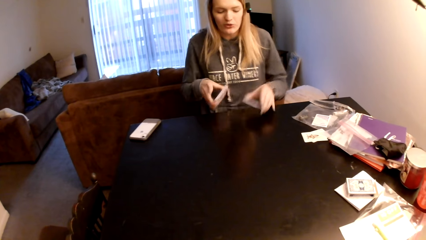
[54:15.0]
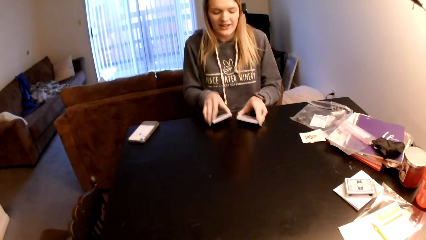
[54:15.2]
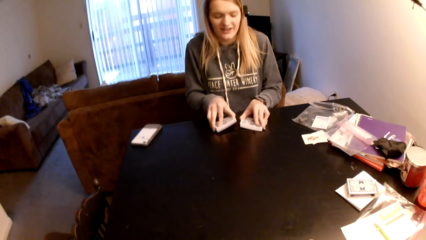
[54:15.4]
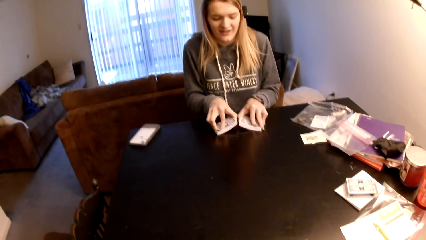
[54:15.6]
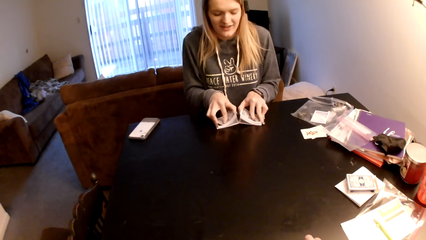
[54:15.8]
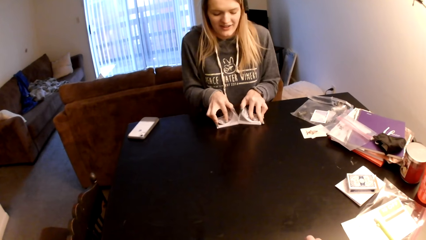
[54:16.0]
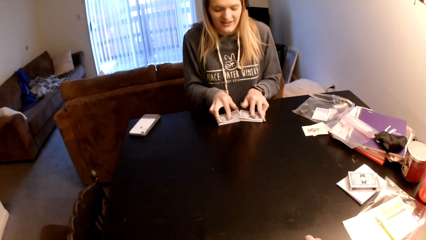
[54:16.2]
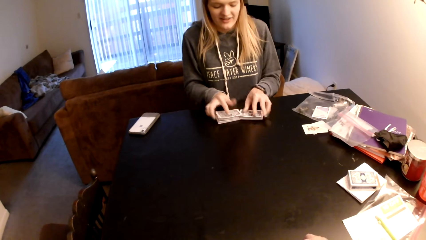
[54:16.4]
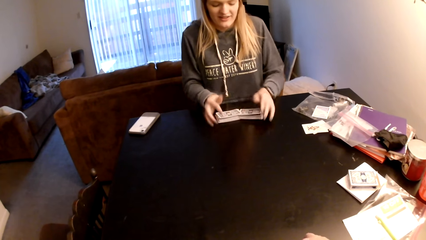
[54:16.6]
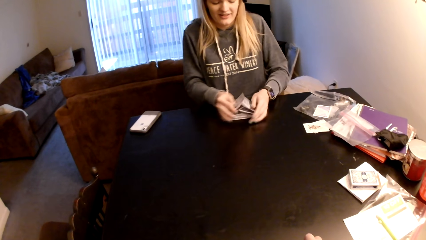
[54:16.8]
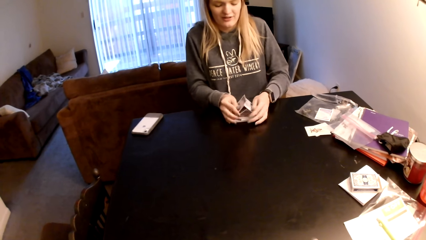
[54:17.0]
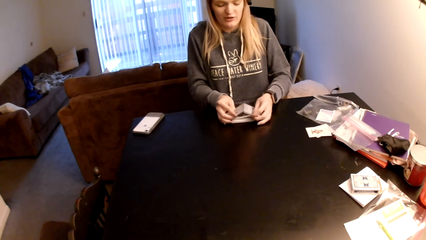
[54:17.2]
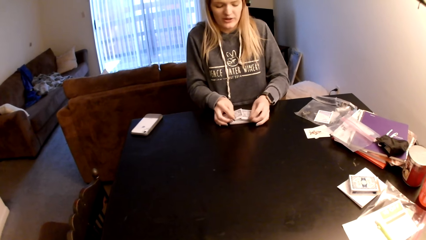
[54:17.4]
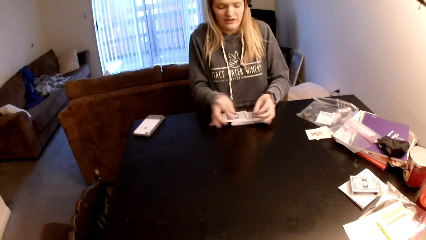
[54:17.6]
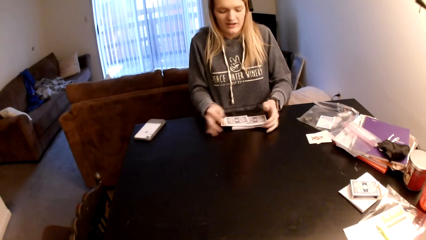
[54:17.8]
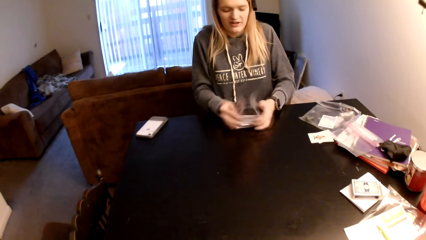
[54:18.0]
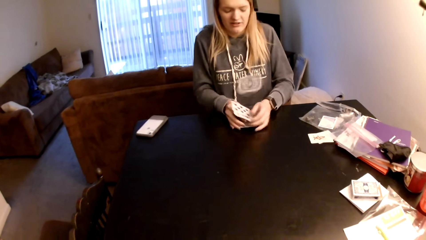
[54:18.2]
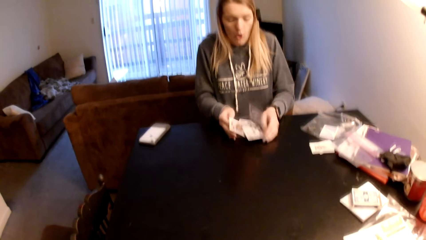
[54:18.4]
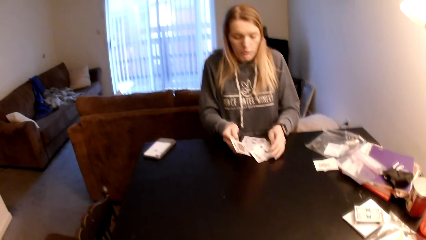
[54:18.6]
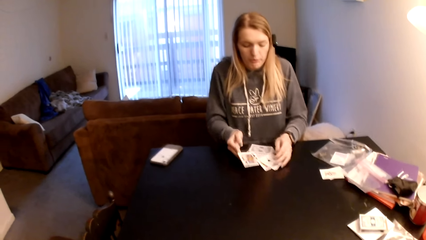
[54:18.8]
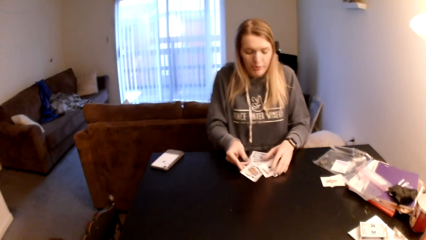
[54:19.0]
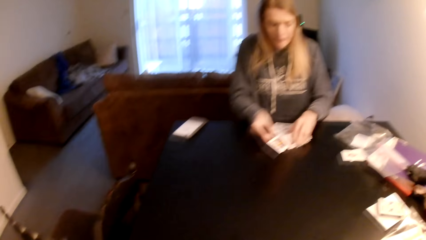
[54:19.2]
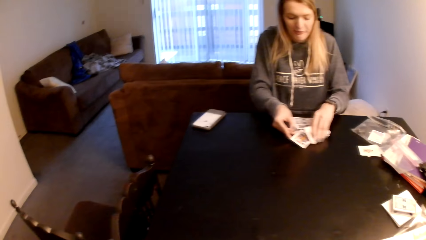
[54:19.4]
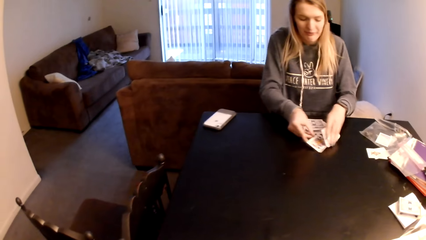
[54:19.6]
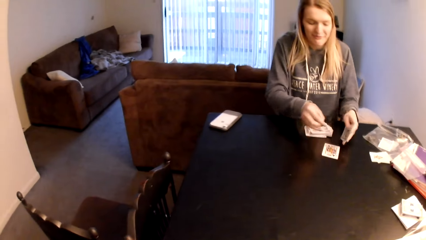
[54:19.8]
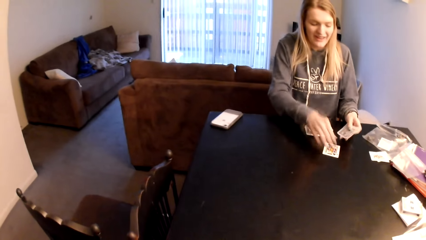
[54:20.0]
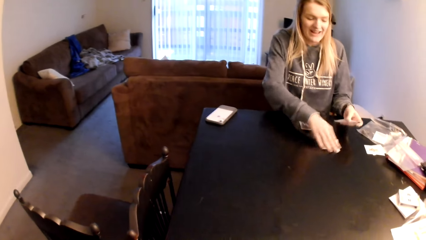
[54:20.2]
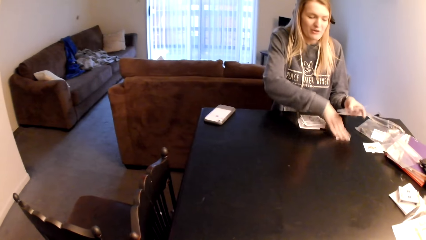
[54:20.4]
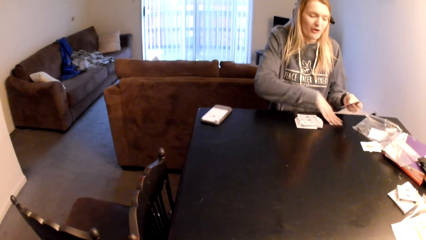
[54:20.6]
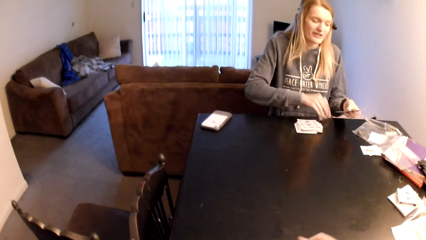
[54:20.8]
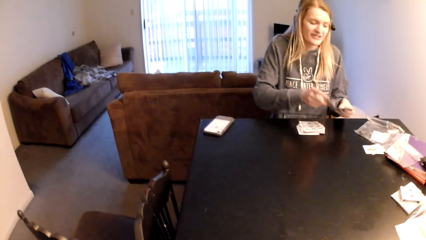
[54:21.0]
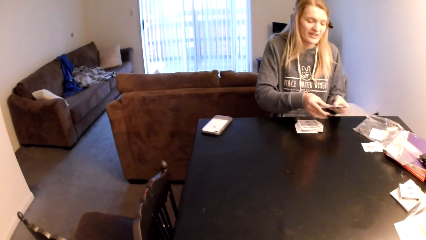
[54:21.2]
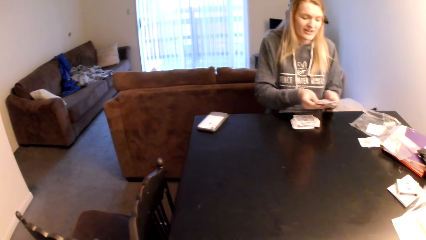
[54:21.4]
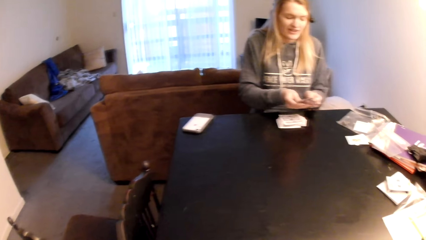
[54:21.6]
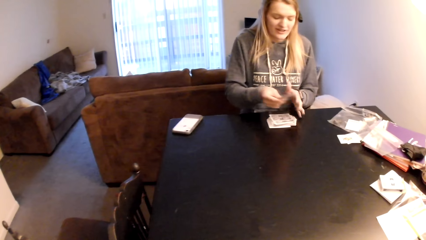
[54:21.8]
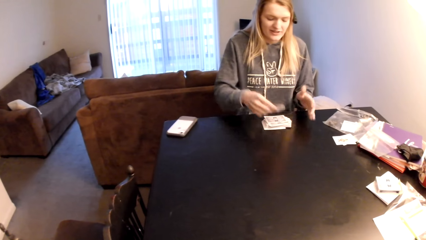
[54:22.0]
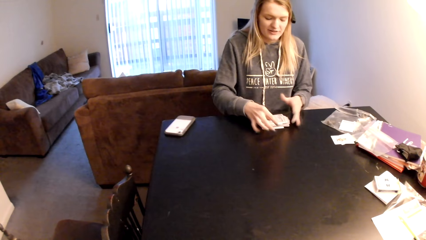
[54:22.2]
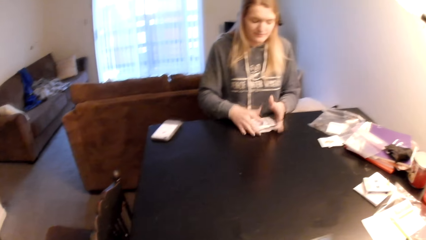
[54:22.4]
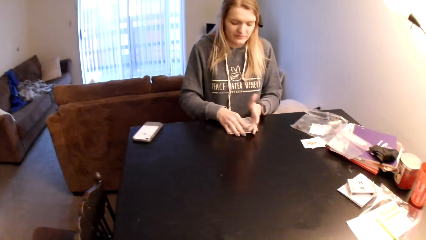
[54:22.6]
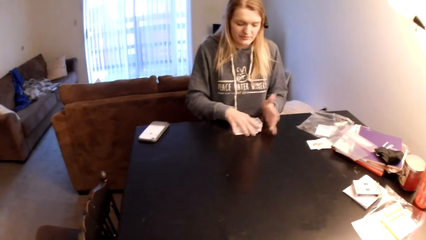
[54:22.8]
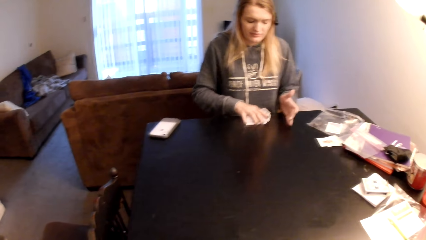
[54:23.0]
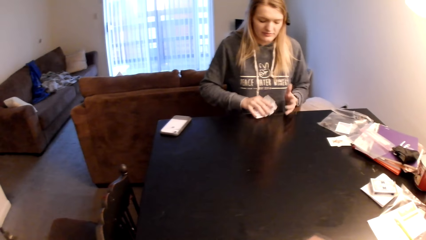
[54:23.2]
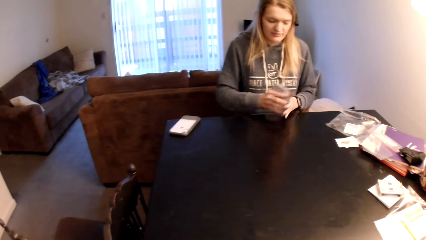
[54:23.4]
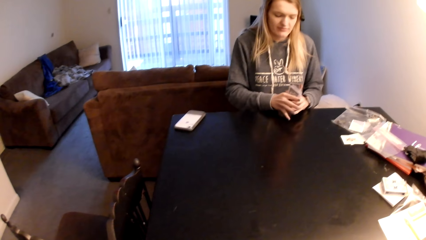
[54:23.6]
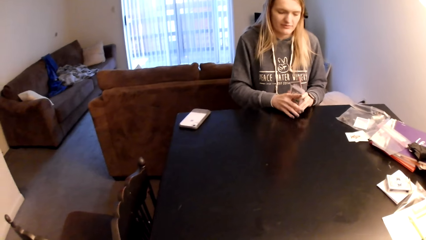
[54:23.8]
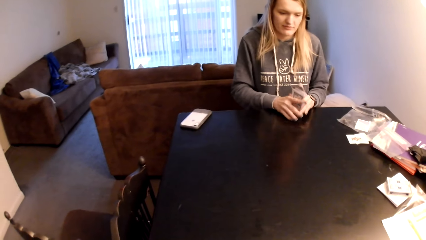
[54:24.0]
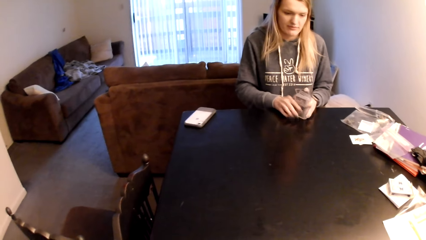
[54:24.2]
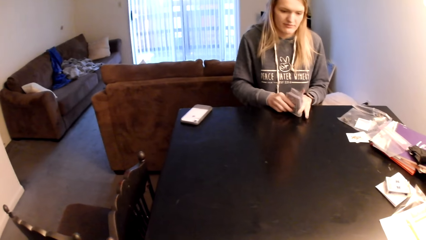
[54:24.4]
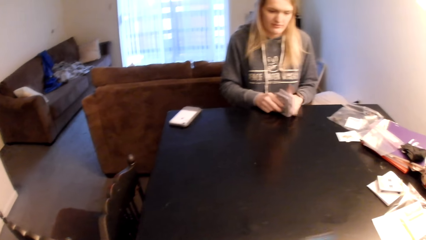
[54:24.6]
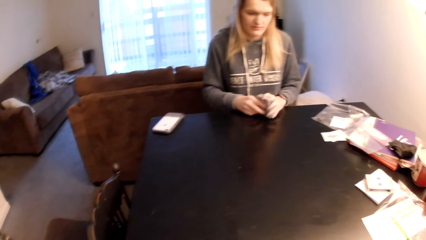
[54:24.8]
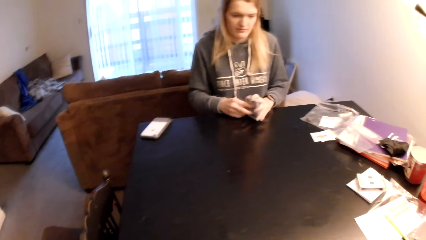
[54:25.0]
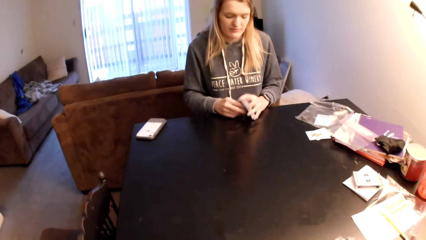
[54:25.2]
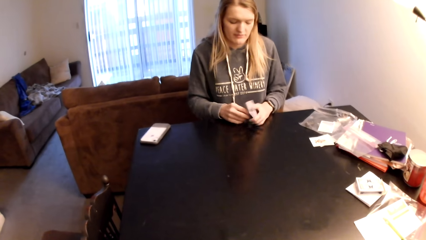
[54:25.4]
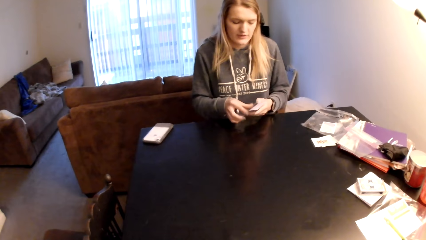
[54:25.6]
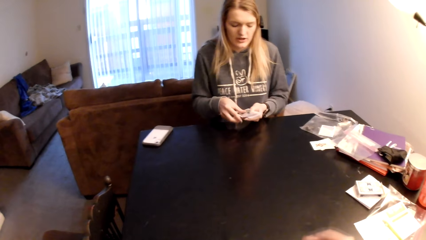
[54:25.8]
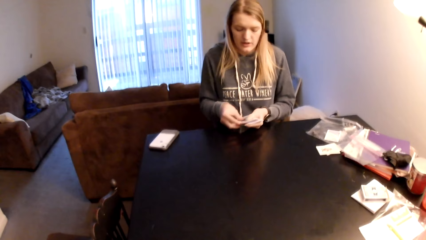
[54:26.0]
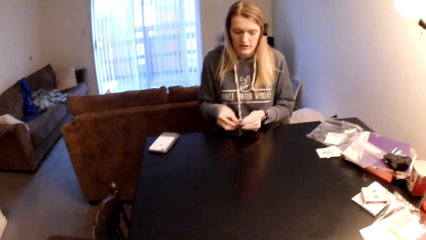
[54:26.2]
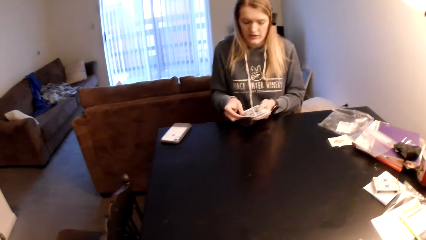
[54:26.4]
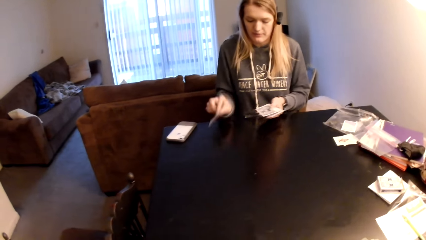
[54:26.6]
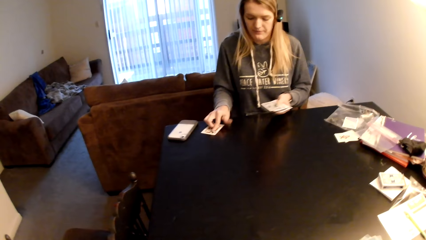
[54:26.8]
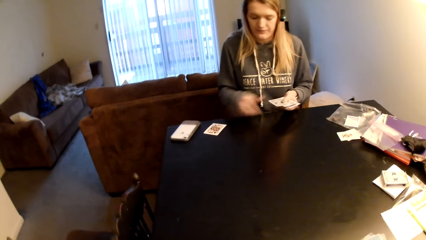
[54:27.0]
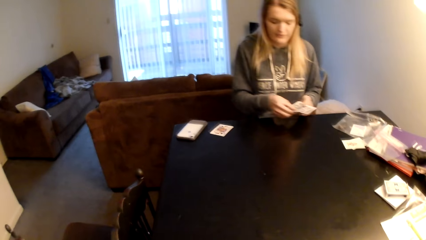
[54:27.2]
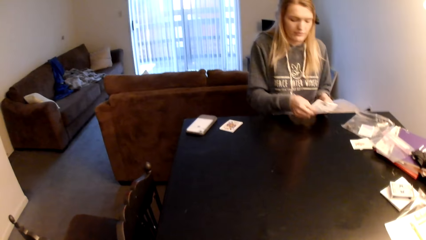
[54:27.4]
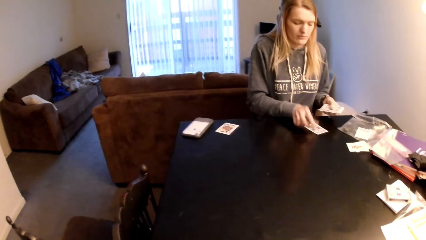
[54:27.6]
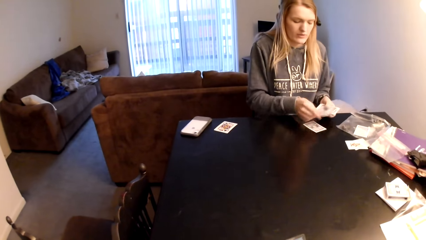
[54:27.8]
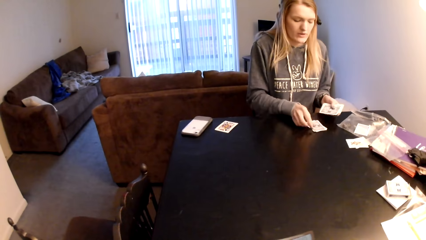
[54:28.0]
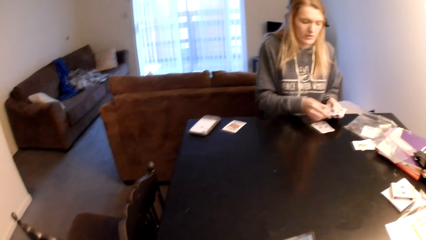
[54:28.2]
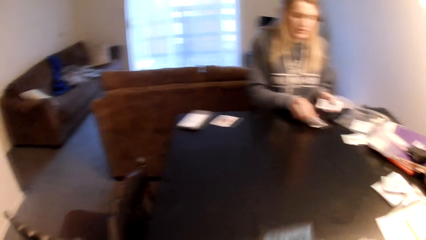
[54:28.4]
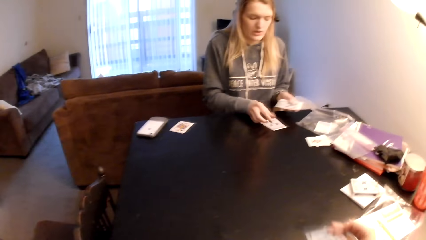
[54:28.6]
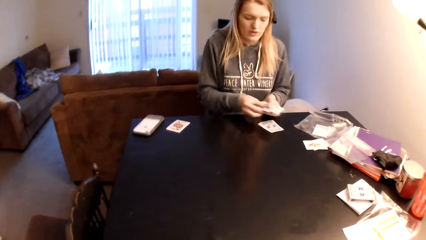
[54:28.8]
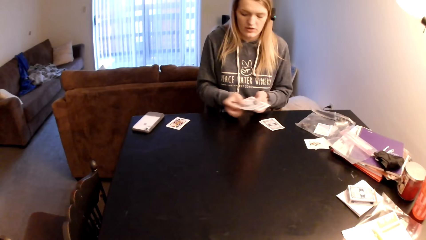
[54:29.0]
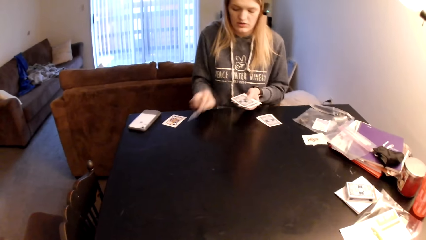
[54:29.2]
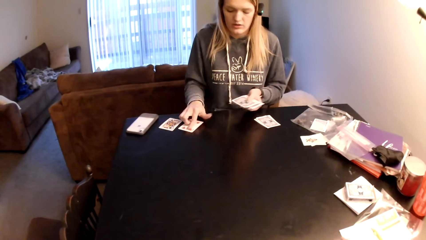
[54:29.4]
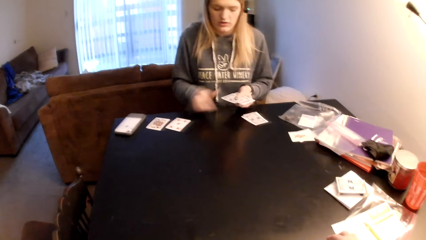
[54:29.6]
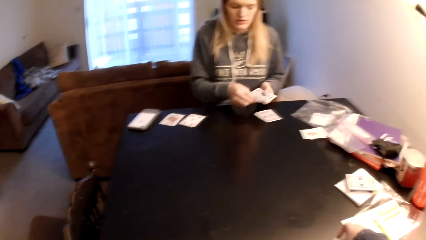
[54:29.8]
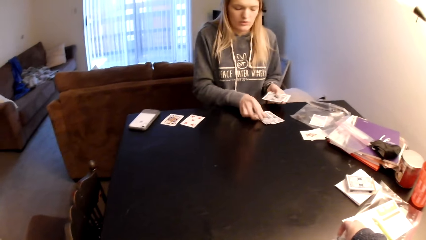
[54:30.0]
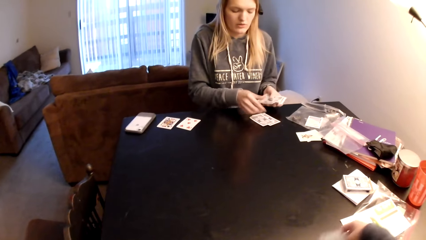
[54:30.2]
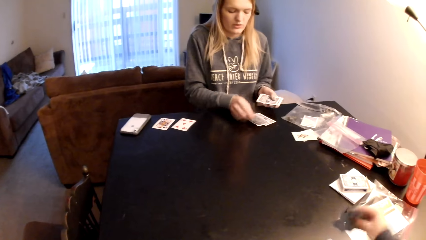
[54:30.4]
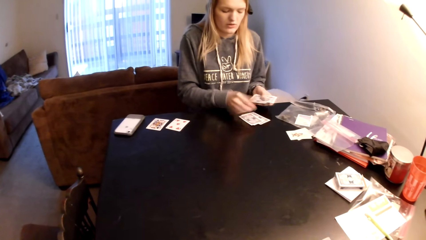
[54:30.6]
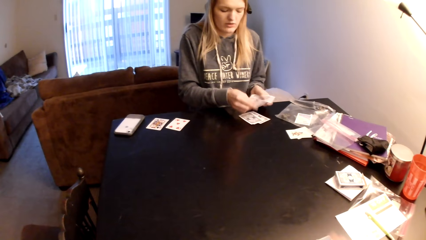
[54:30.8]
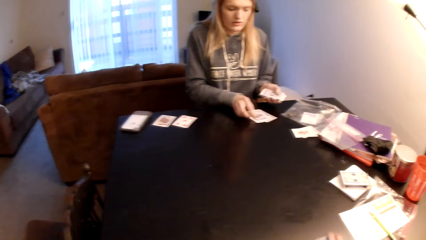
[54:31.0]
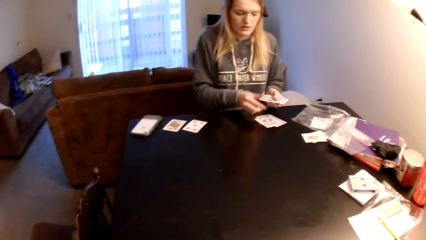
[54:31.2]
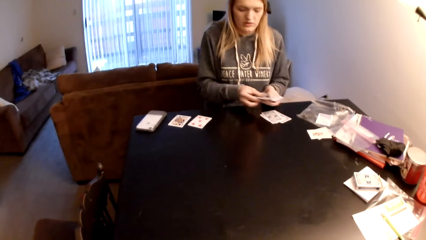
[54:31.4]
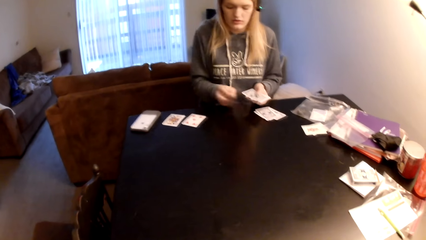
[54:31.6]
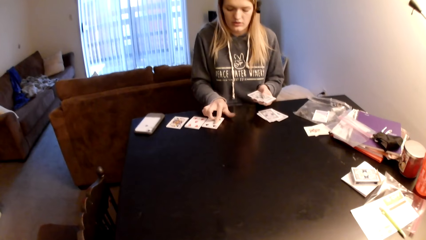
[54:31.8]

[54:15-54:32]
A woman places the playing cards on the table, shuffles the playing cards, and pushes the playing cards. The camera wearer looks around. The woman picks the card, pulls the playing card, moves both hands, pushes the playing cards, picks the cards, pulls the playing cards, and hits the playing cards on the table. The woman places the playing card on the table, distributes the cards on the table, moves both hands, places the playing cards on the table, moves both hands, and places the playing cards on the table. The camera wearer picks the cards on the table.
